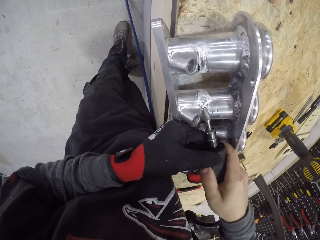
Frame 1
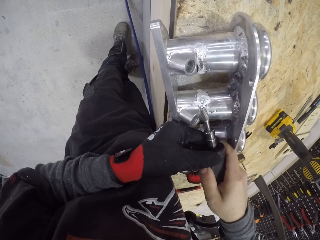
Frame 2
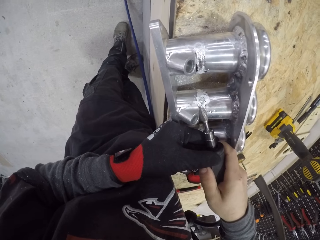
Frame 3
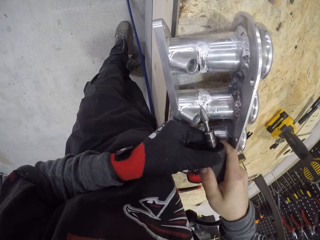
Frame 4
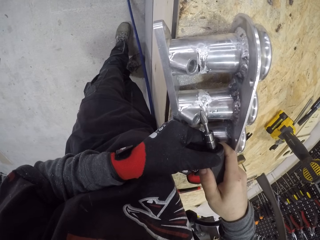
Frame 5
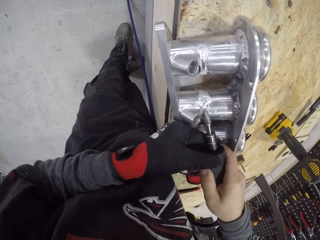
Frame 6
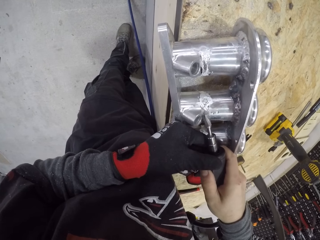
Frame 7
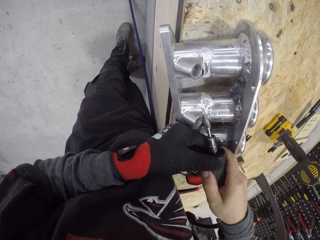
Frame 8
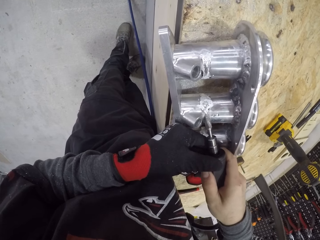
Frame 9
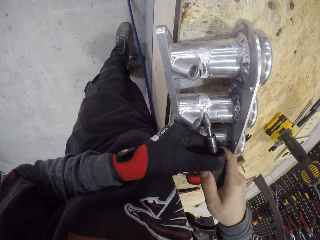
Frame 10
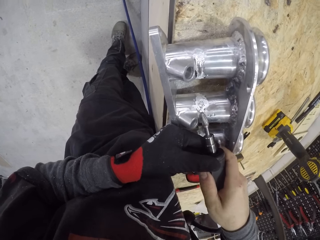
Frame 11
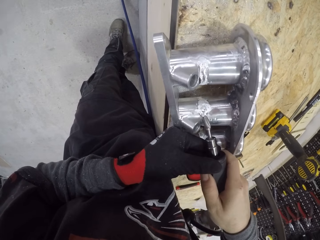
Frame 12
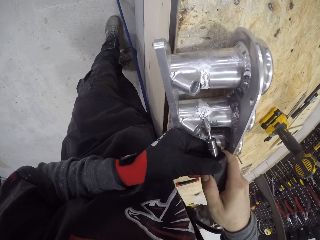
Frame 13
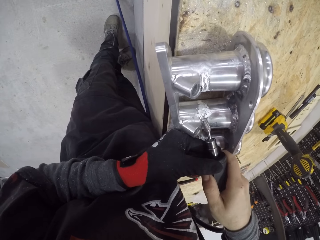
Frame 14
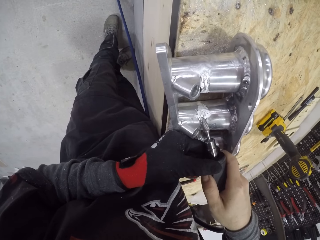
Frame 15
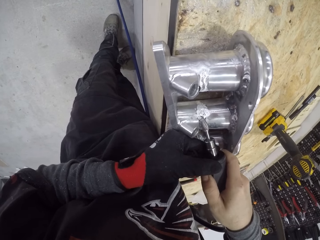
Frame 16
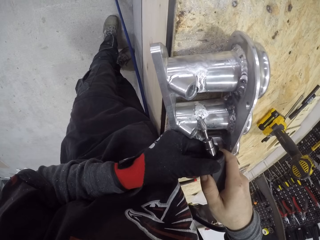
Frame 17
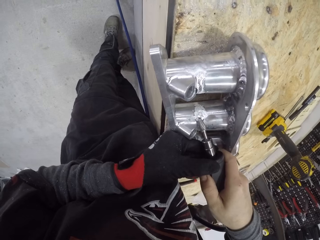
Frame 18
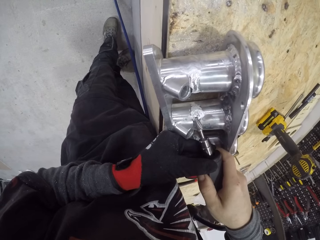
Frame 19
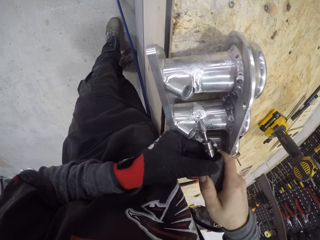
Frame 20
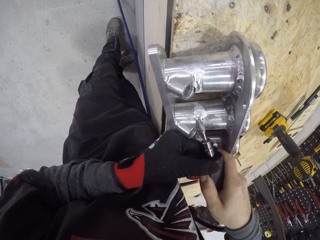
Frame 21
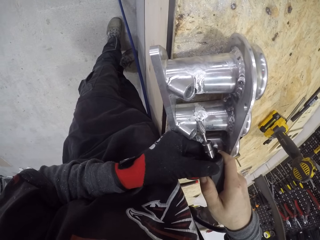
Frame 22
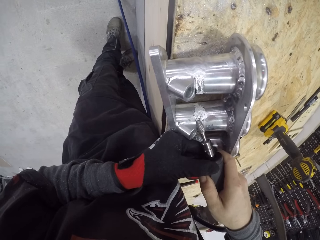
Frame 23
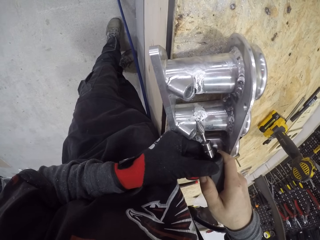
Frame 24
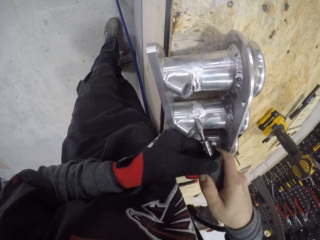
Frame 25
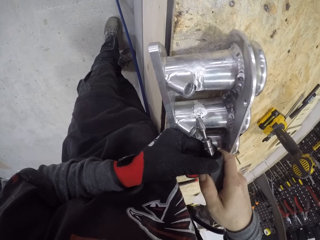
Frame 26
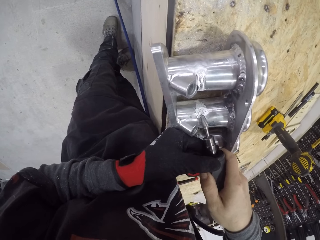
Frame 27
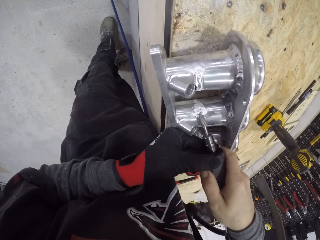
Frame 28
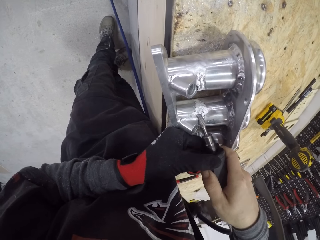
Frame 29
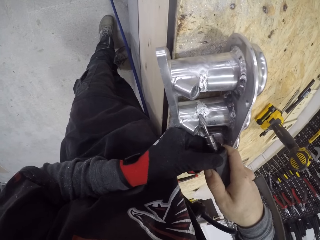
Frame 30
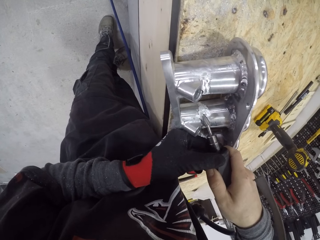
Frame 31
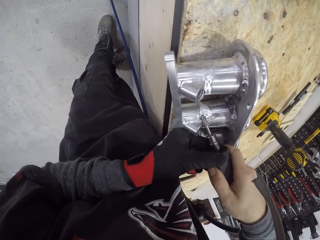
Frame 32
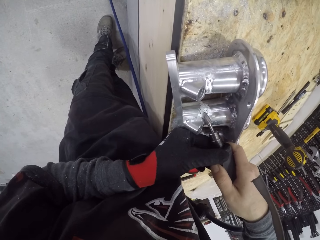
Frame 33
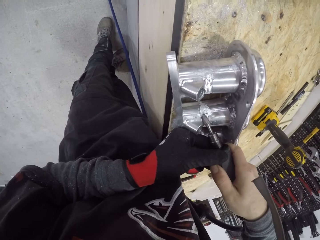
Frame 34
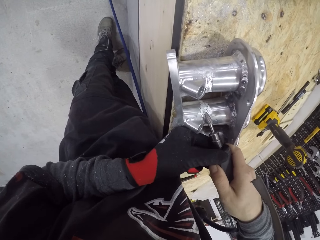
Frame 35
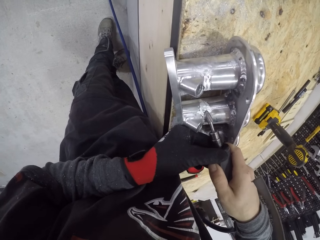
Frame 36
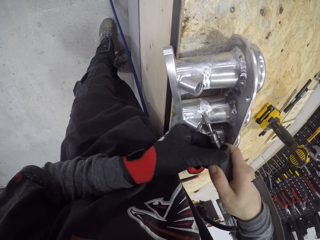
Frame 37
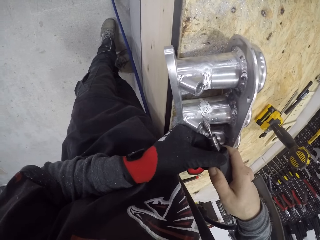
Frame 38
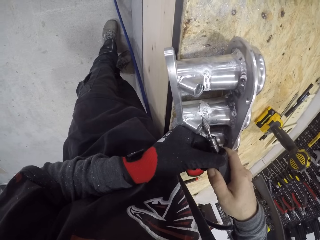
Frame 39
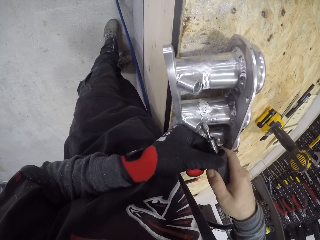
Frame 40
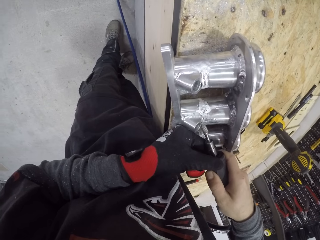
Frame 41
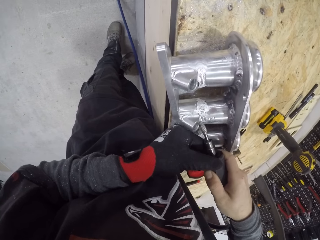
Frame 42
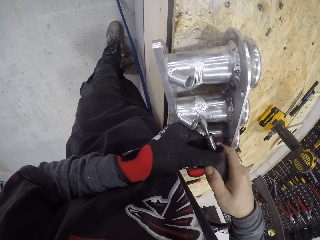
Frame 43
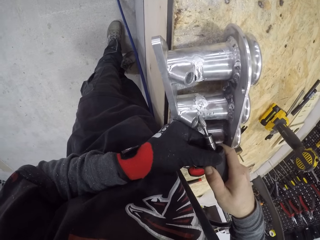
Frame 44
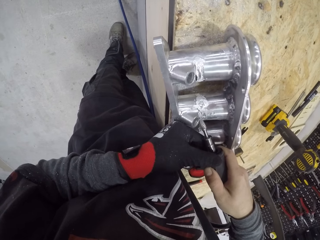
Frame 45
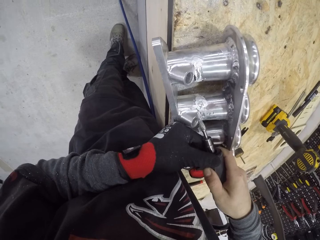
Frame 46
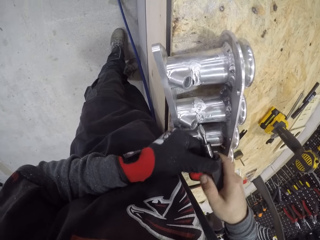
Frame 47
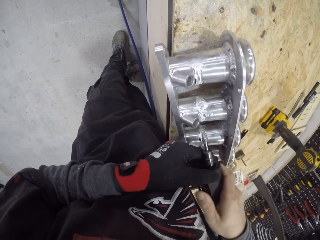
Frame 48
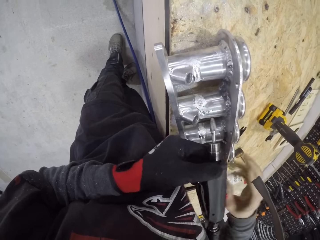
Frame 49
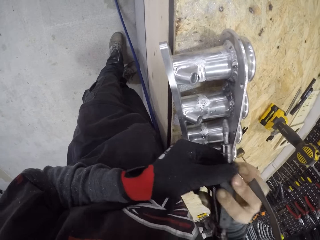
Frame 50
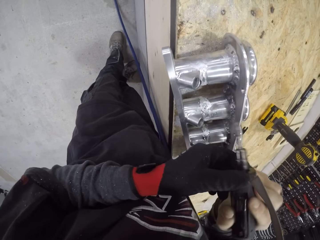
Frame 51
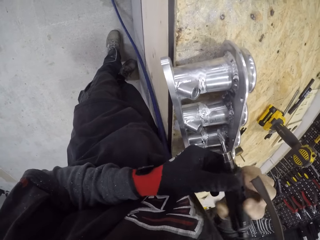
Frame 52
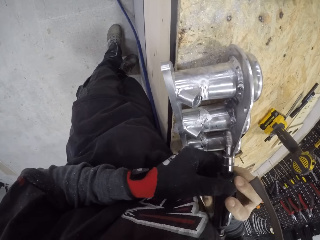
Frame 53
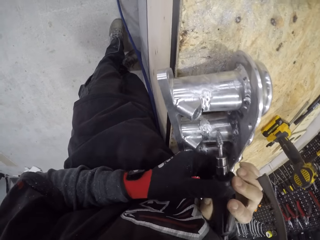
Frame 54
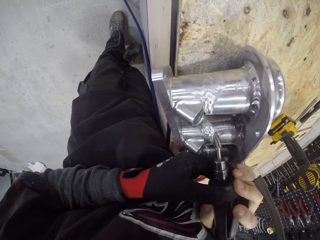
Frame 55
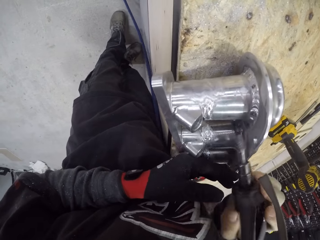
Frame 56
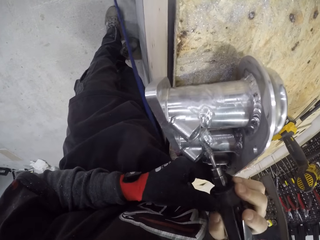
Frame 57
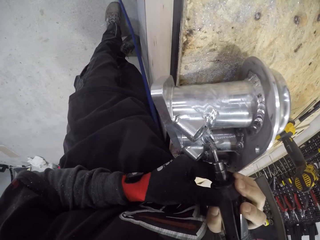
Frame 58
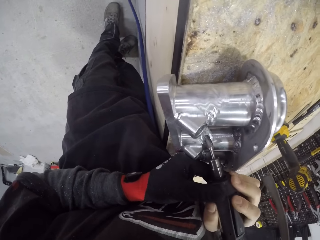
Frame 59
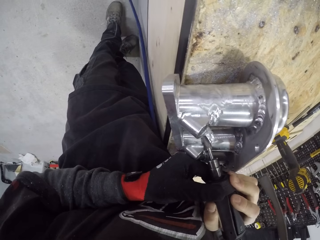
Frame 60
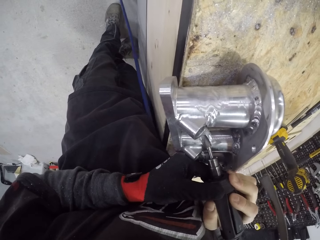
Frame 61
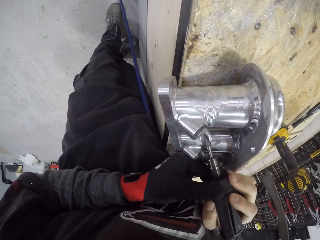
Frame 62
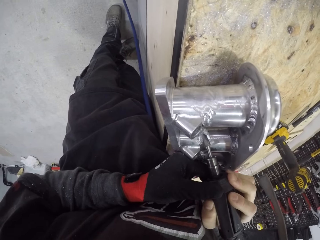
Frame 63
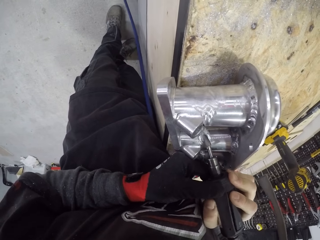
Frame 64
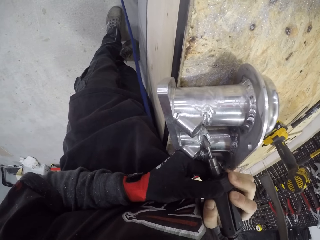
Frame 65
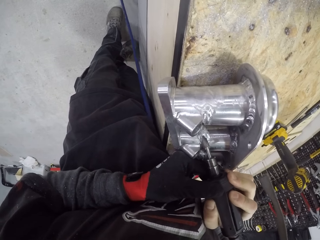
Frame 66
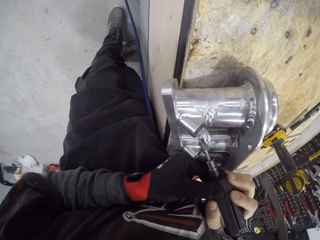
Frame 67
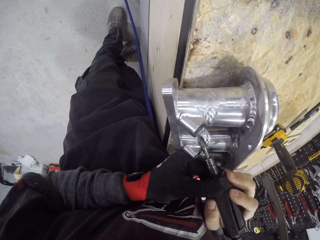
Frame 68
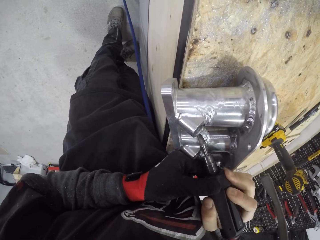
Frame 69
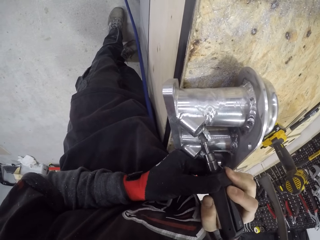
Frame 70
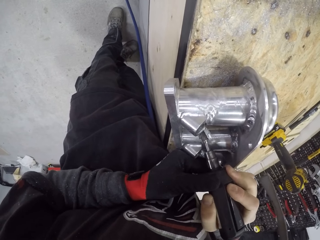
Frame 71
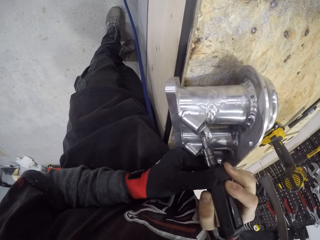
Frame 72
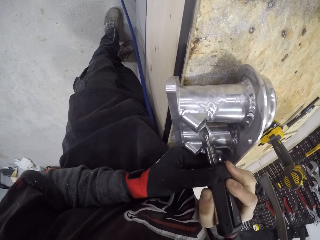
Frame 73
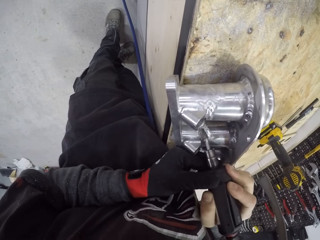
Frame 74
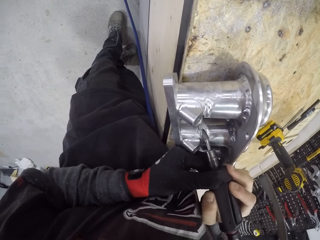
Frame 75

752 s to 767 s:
The camera wearer adjusts the deburring tool in his gloved left hand and his right hand. He smoothens the engine block on the table with the deburring tool in his gloved left hand and his right hand.

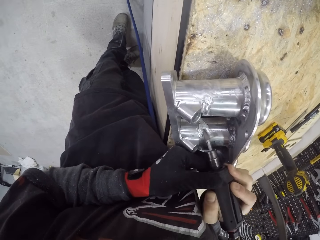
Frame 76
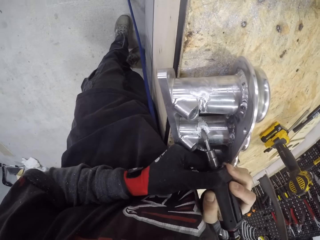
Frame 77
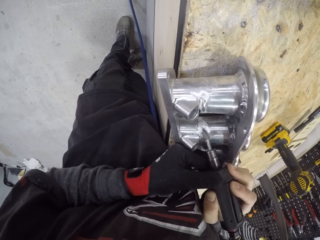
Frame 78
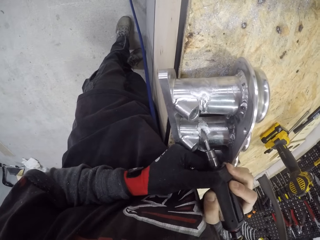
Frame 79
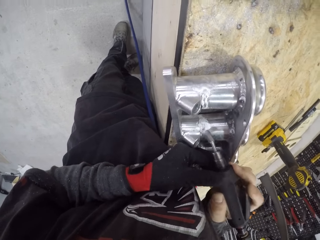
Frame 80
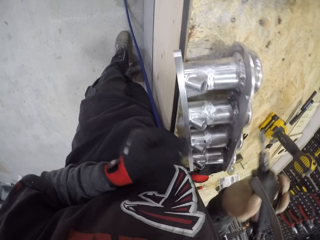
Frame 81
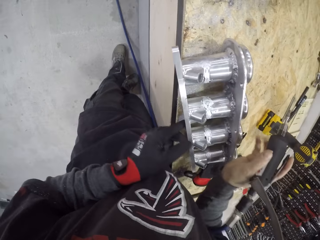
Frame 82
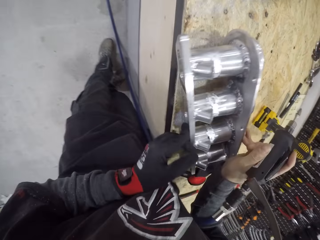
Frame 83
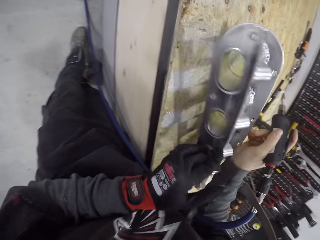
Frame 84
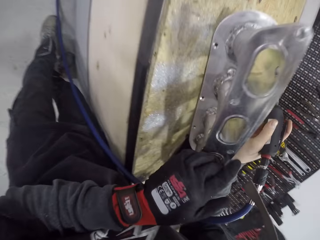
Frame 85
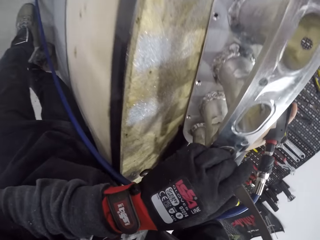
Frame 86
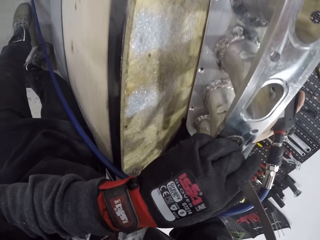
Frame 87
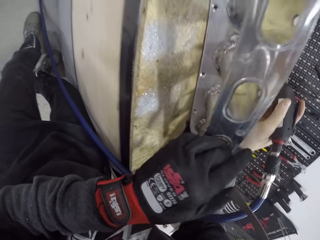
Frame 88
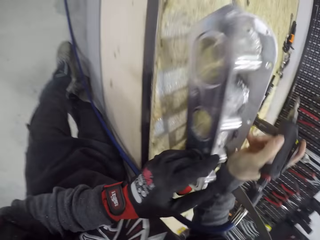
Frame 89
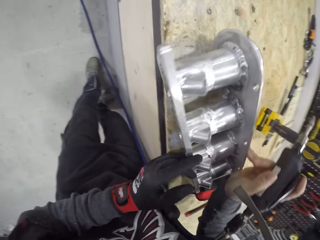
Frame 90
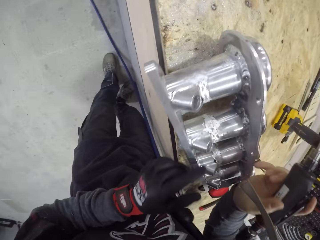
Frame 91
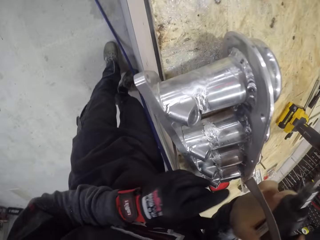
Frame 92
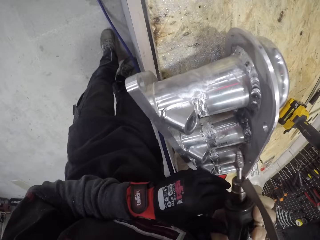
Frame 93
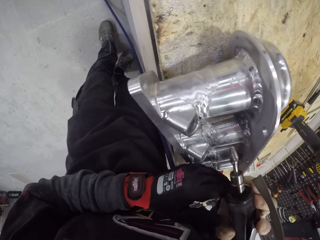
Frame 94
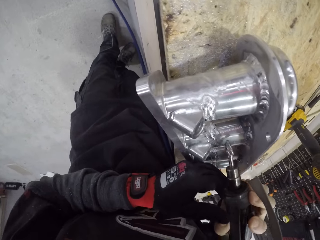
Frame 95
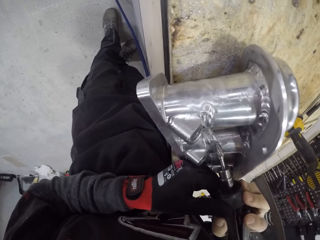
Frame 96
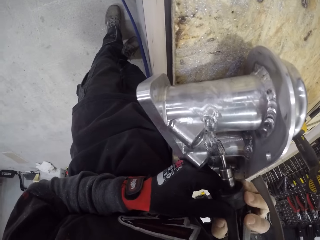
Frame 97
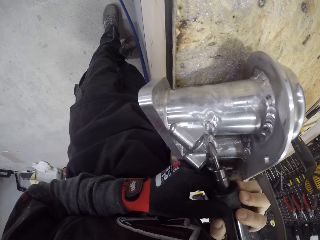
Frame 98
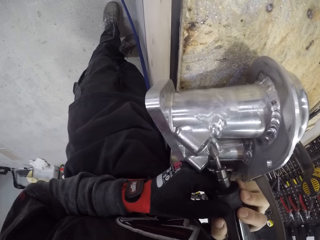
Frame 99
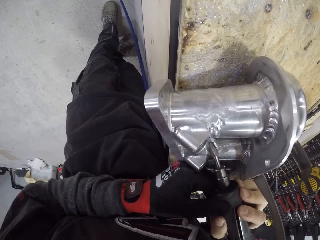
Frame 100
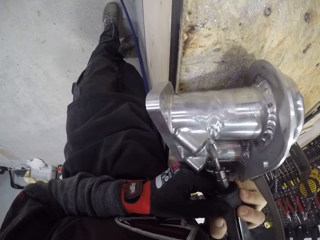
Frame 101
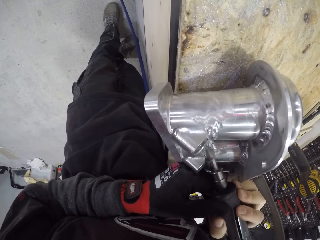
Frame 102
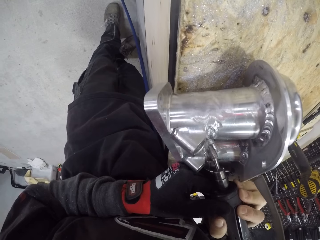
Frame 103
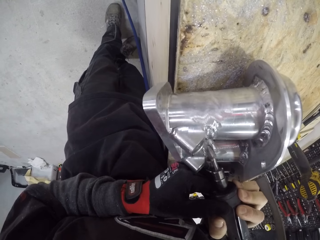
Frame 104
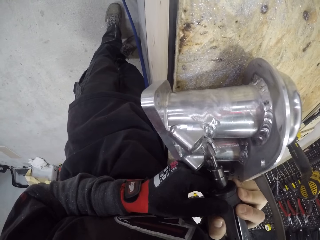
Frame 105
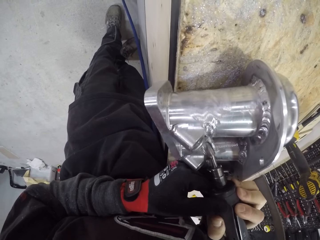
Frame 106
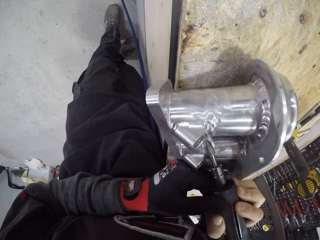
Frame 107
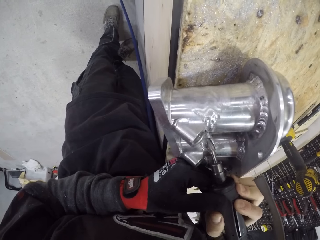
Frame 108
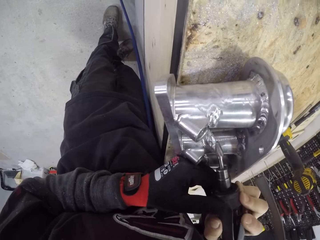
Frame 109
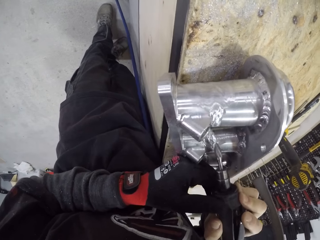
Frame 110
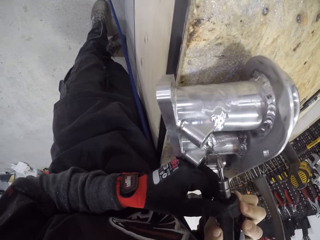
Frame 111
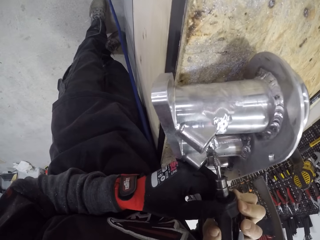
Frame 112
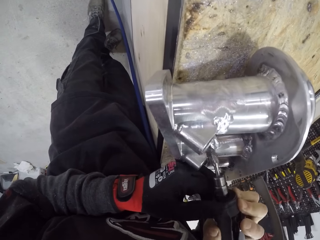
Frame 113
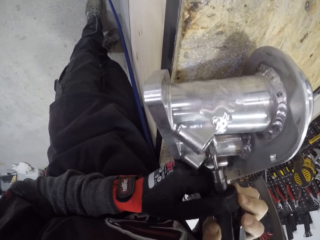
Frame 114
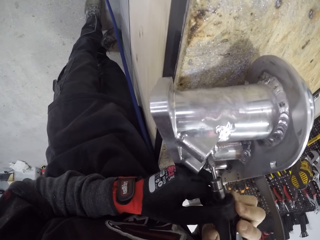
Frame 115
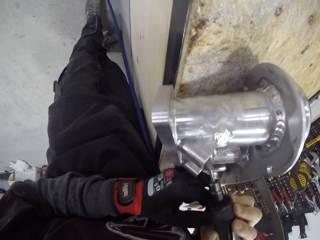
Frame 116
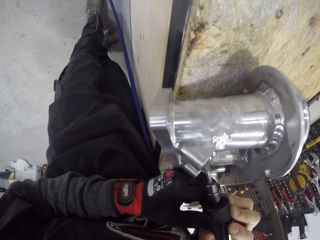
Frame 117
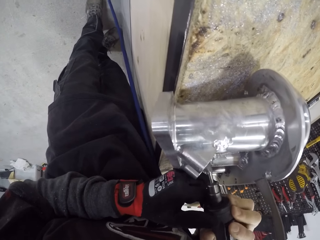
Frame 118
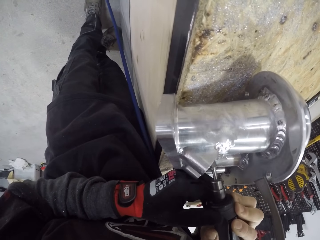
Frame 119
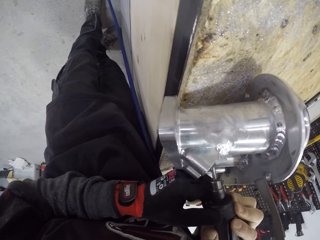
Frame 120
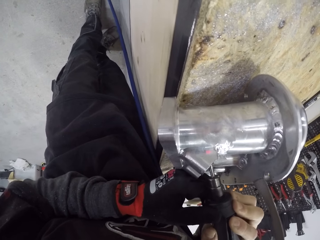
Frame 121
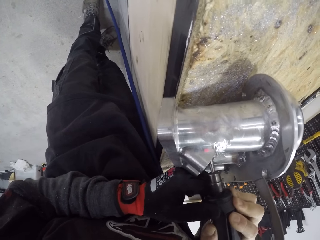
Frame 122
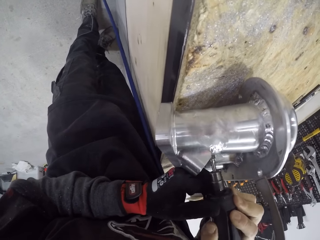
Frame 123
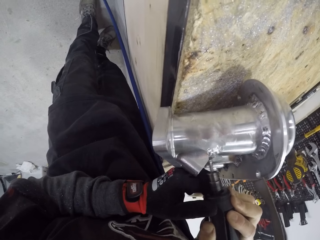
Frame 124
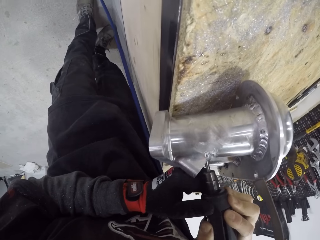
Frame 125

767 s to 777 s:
The camera wearer raises the engine block from the table with his gloved left hand and his right hand. He places the engine block on the table with his gloved left hand and his right hand. He smoothens the engine block on the table with the deburring tool in his gloved left hand and his right hand.
